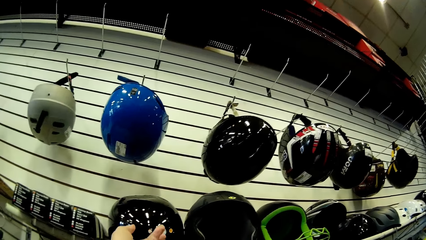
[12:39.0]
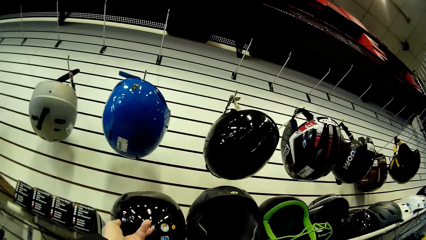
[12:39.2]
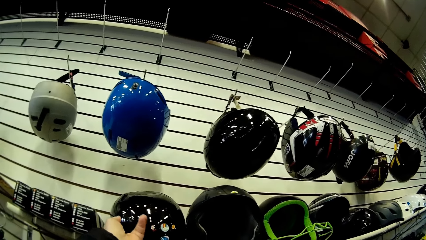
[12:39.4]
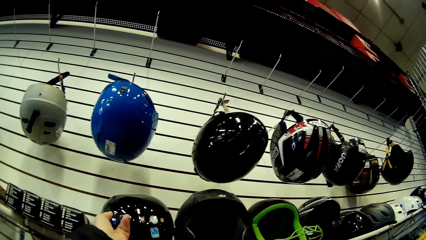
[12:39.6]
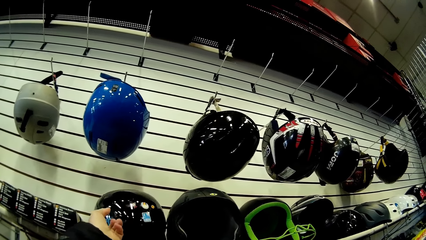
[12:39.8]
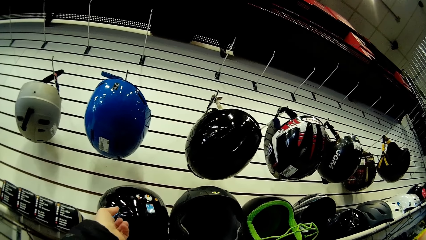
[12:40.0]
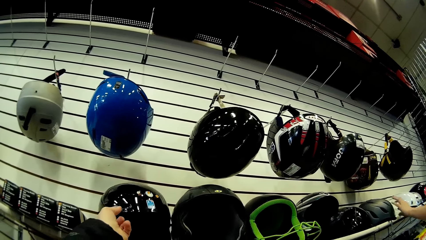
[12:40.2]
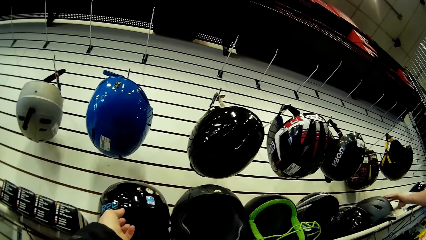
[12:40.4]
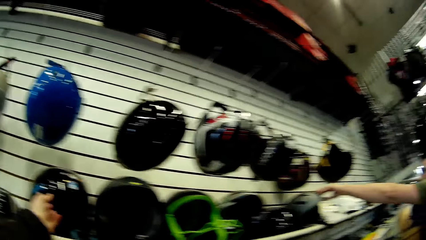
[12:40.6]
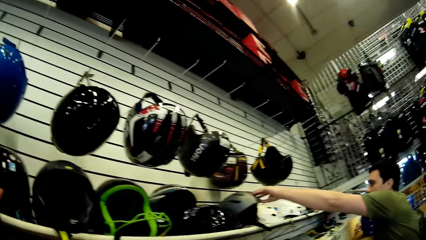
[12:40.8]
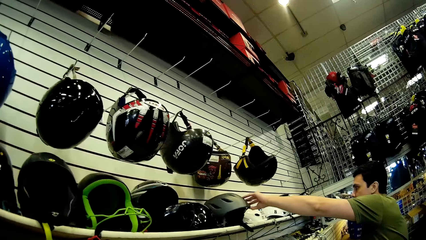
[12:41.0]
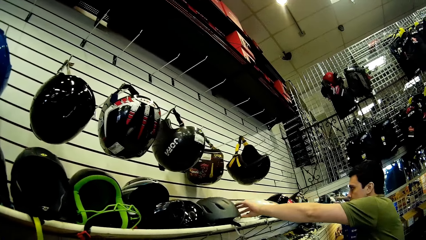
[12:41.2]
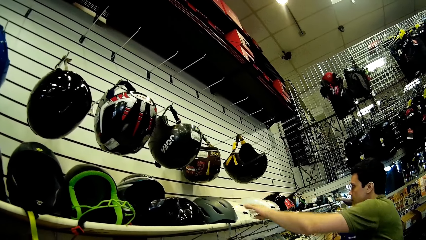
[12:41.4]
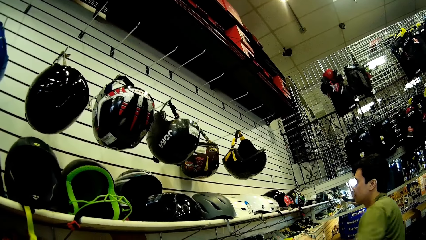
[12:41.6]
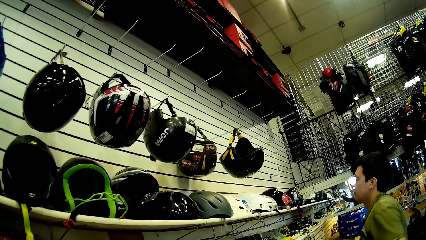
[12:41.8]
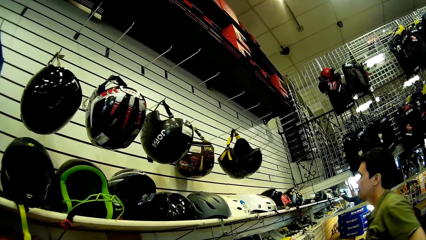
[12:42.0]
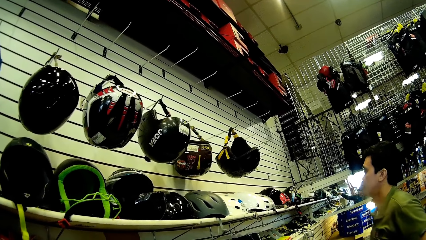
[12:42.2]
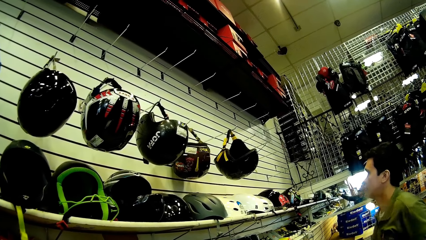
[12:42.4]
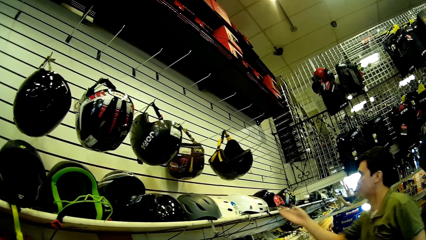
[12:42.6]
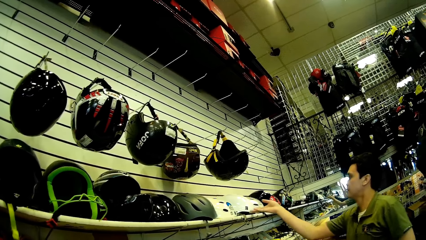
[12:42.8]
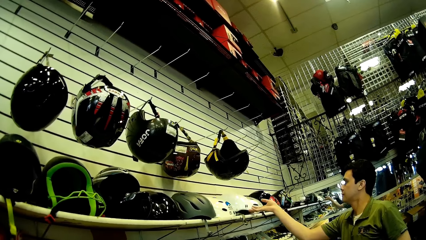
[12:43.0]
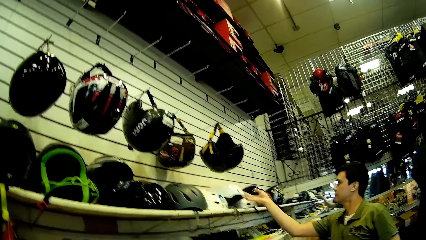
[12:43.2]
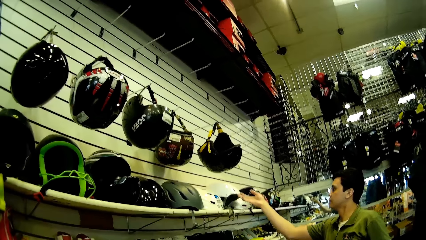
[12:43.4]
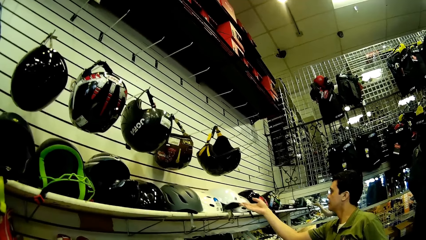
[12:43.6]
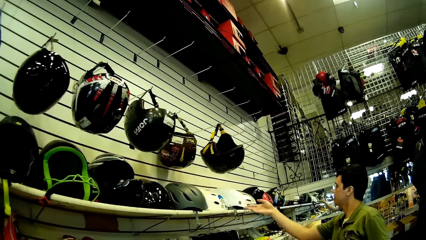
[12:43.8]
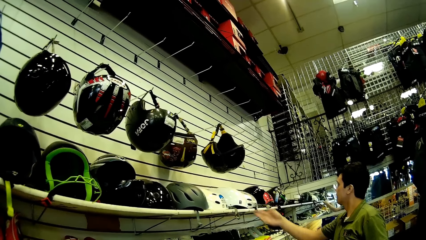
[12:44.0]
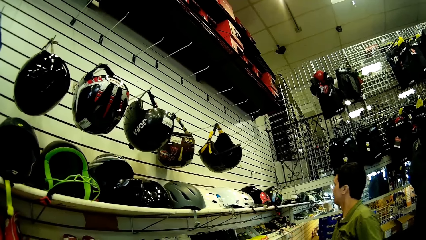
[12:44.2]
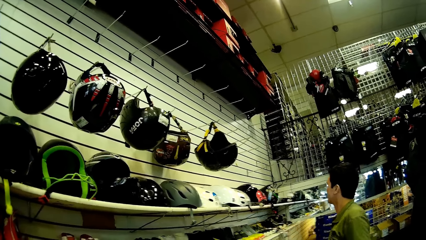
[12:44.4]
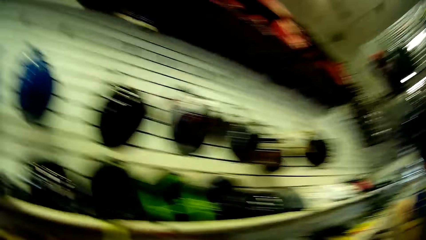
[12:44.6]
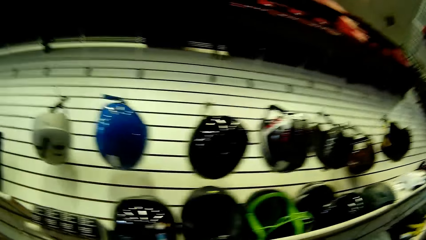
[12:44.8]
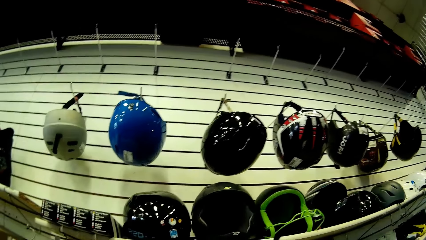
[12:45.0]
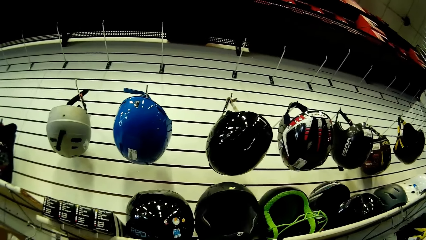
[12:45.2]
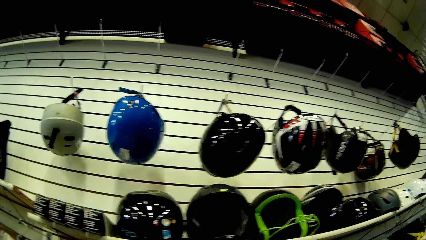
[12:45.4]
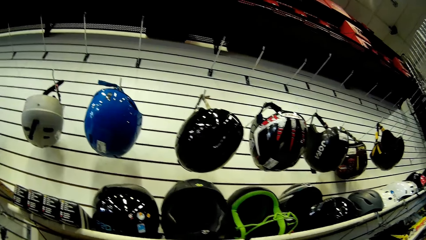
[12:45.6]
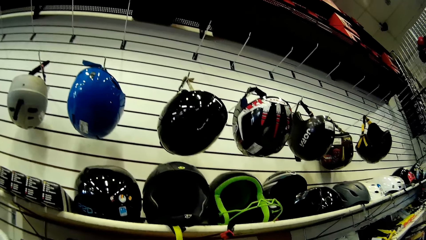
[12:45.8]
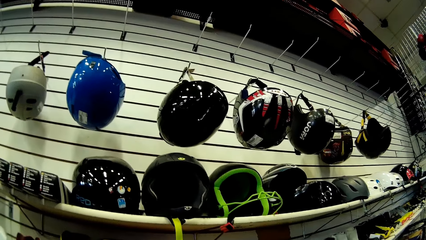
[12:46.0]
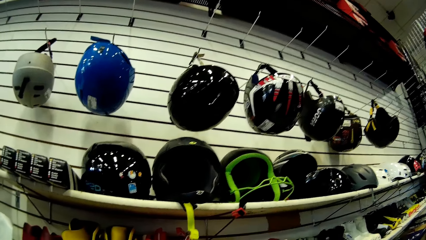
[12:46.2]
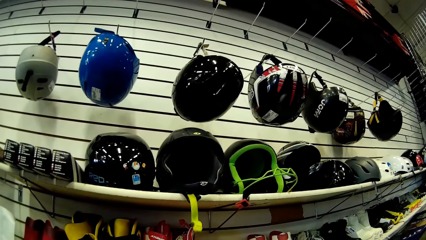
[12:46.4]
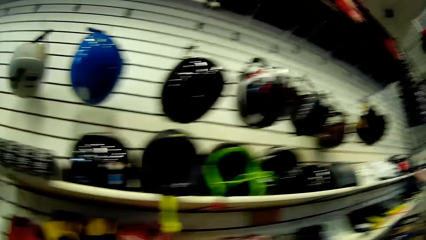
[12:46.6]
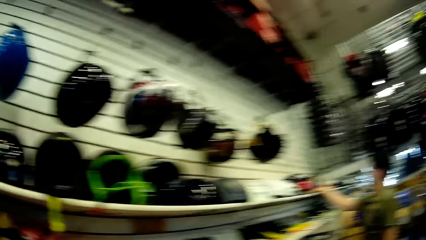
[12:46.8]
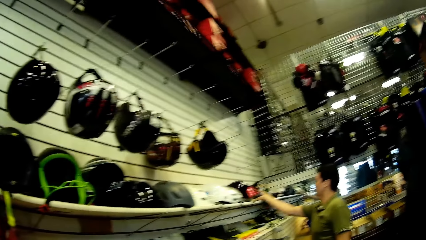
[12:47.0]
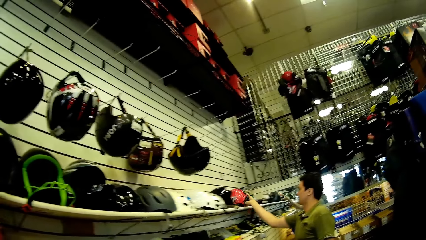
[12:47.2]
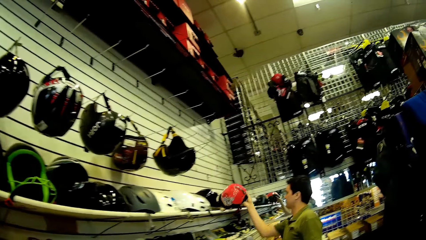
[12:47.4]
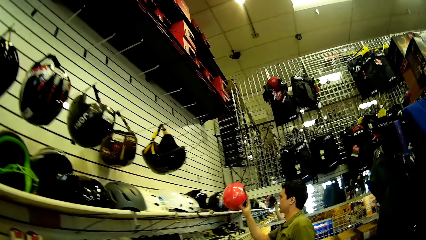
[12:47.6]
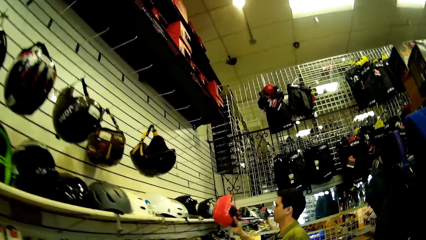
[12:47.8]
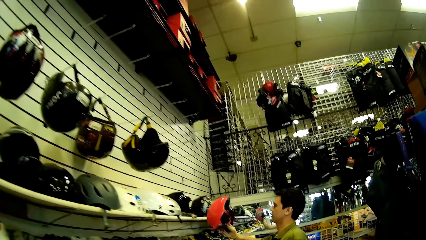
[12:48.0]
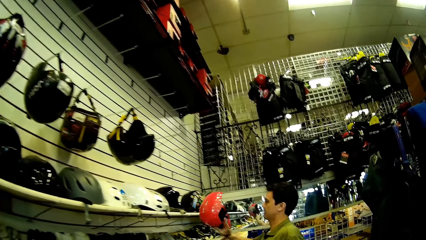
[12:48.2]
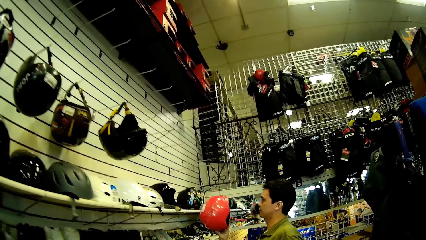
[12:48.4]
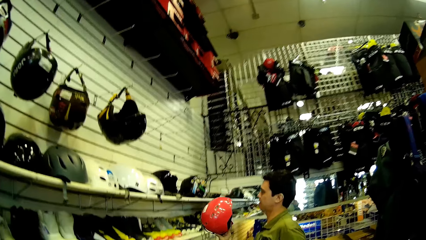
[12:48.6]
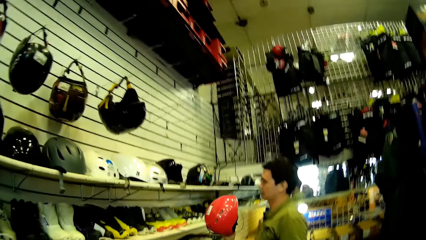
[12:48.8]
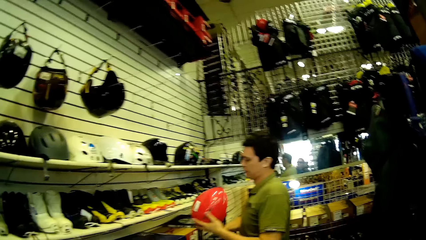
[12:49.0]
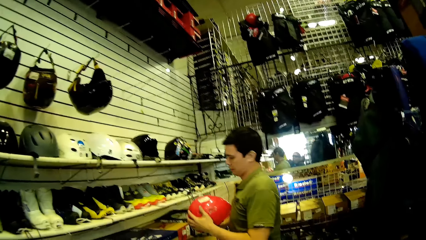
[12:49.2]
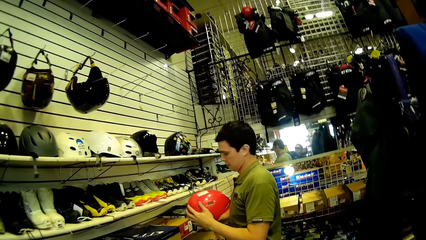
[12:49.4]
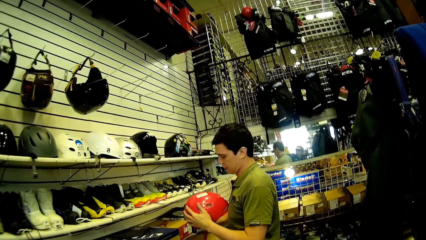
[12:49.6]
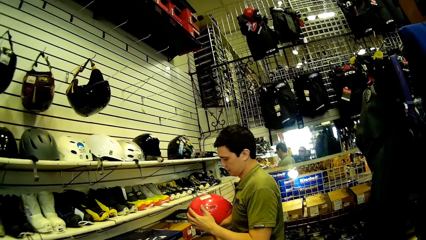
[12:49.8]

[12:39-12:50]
The man touches a helmet on the shelf. The man checks the helmet. The man looks around. The man touches a helmet on the shelf. The camera wearer looks around. The man picks up a helmet on the shelf and checks the helmet.

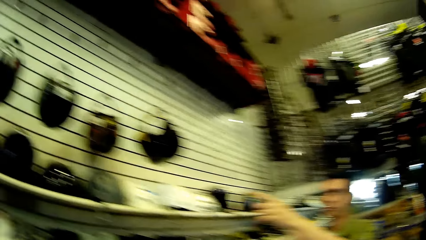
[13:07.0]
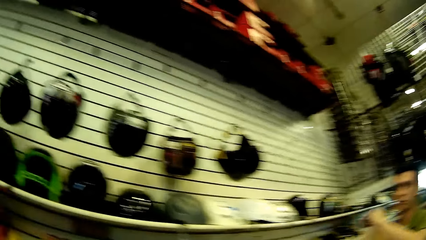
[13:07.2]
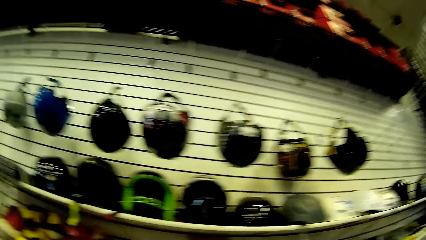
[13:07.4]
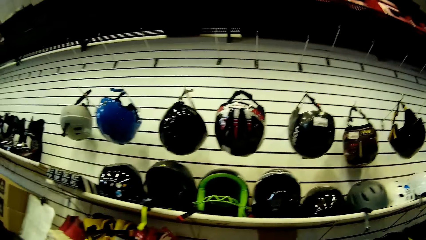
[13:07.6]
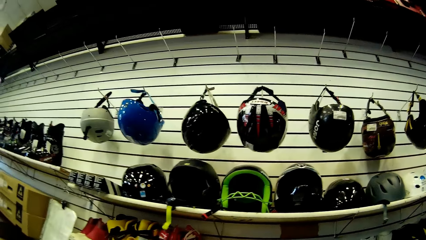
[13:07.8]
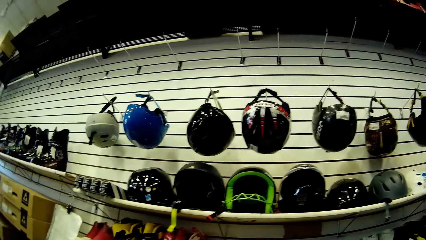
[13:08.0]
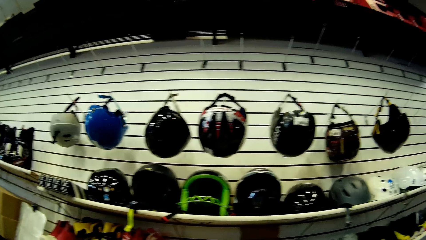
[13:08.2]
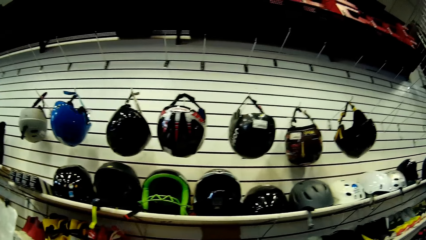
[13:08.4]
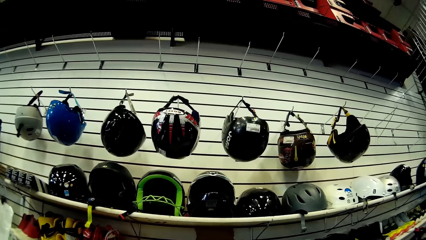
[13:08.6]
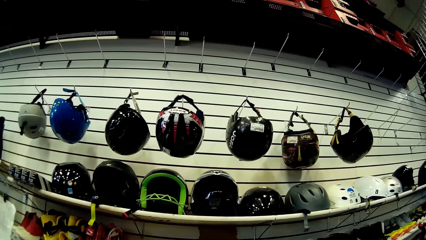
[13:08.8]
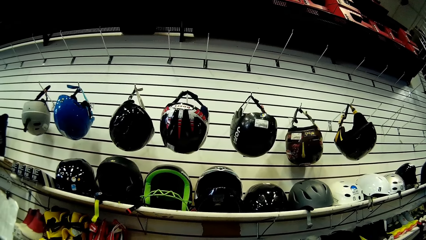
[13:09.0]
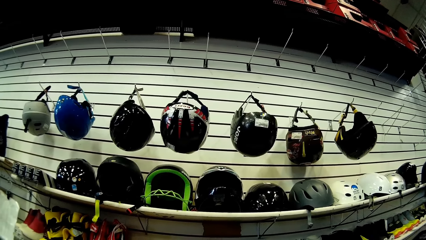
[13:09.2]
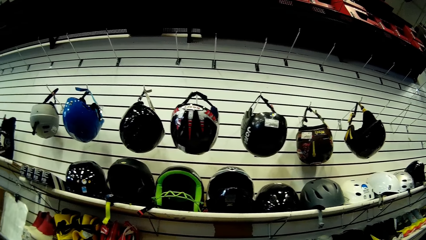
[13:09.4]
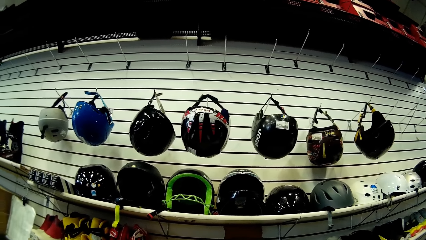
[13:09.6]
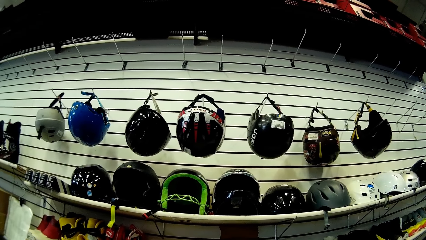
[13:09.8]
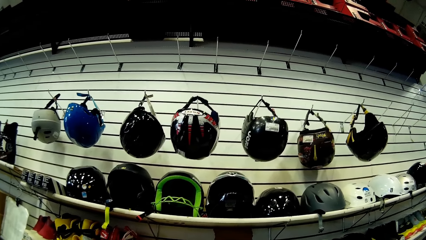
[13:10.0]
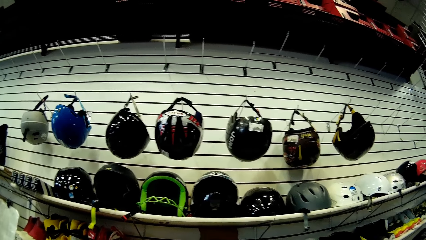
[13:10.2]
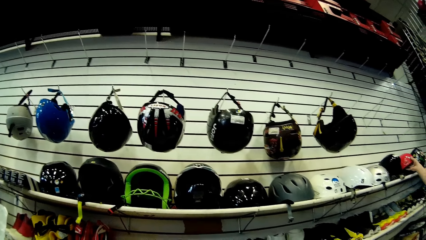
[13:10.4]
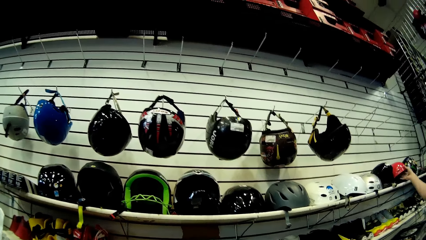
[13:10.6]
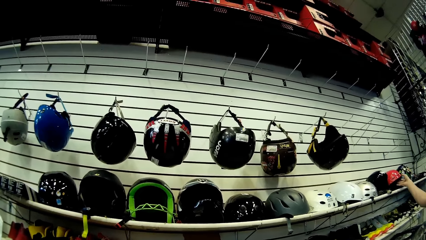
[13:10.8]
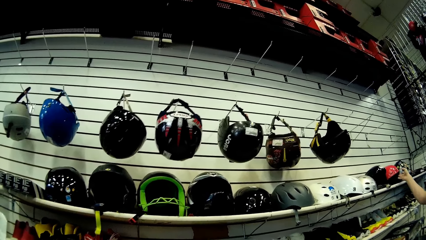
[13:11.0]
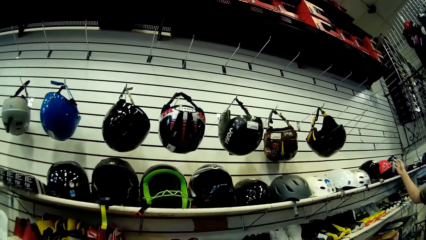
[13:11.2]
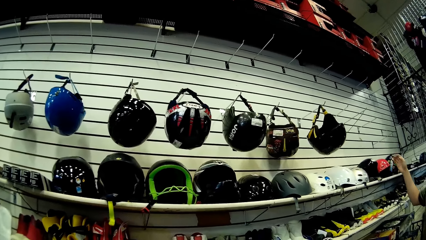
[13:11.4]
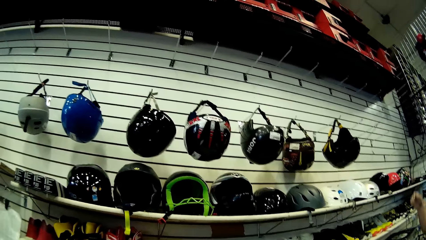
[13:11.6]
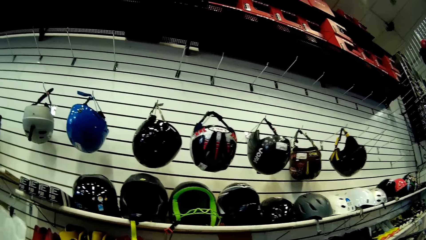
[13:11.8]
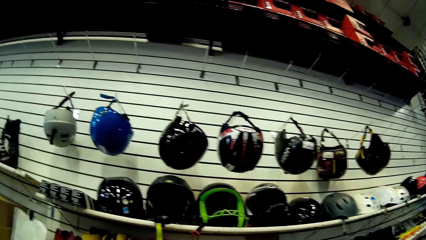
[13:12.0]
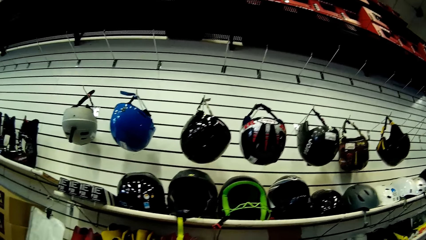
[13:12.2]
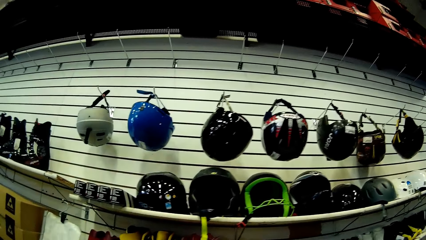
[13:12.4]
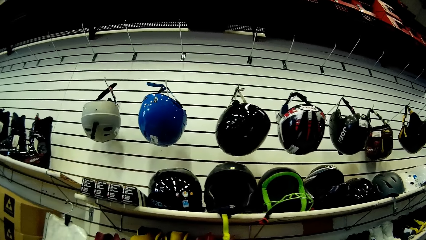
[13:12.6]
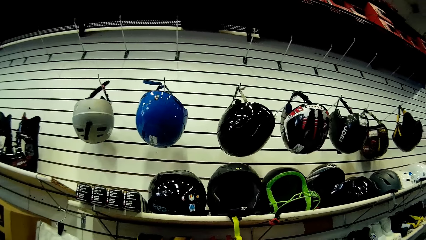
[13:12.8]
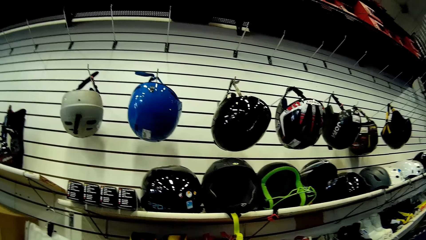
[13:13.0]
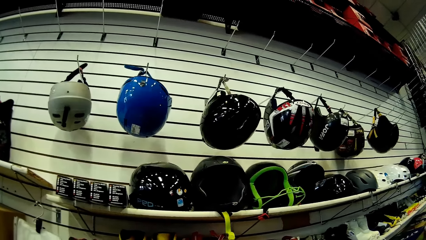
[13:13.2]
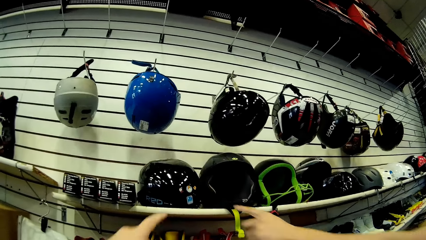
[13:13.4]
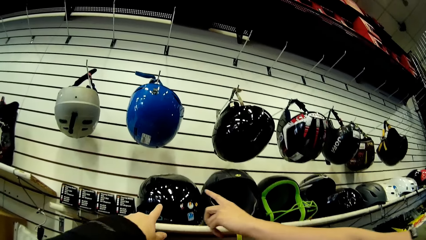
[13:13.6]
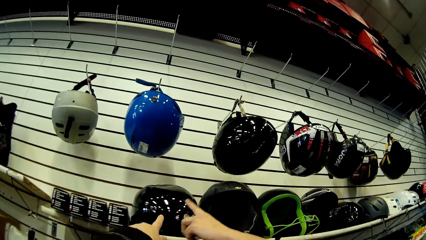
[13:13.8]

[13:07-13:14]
The man points at a helmet on the shelf. The camera wearer looks around. The man puts a helmet on the shelf. The camera wearer looks around.
